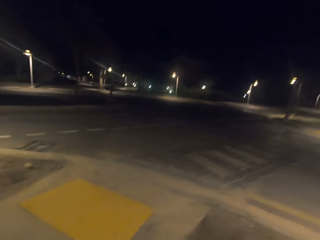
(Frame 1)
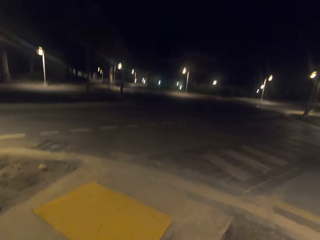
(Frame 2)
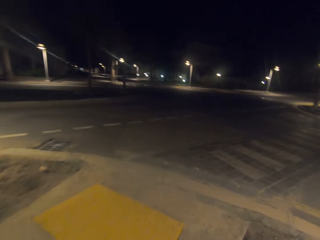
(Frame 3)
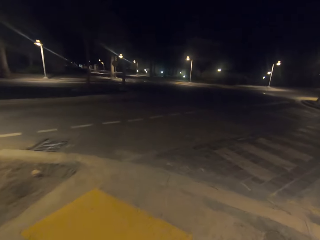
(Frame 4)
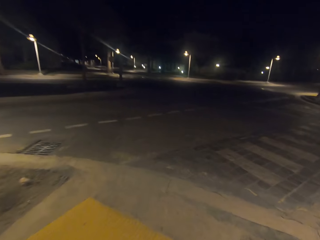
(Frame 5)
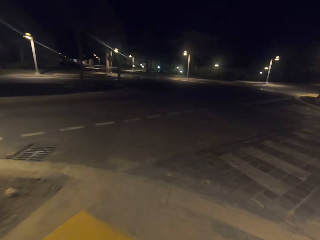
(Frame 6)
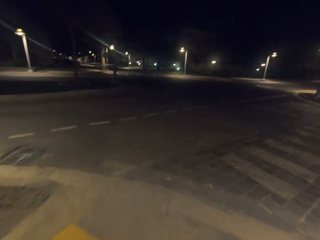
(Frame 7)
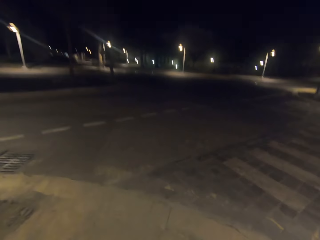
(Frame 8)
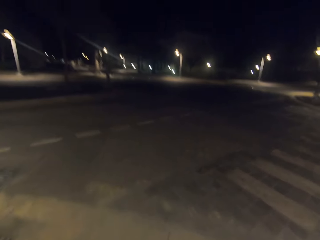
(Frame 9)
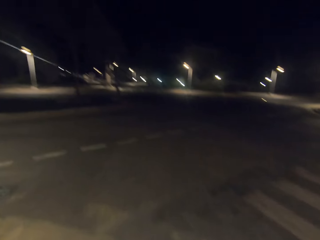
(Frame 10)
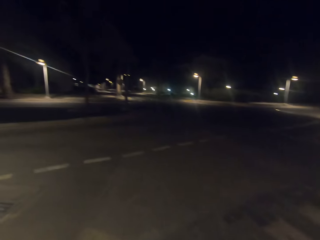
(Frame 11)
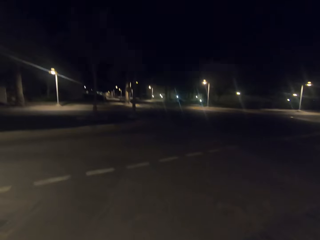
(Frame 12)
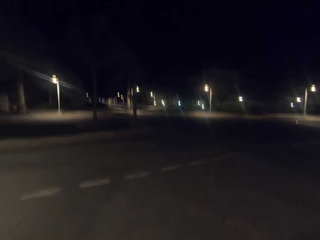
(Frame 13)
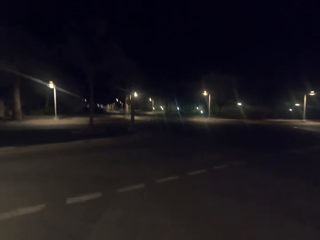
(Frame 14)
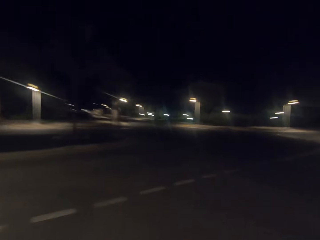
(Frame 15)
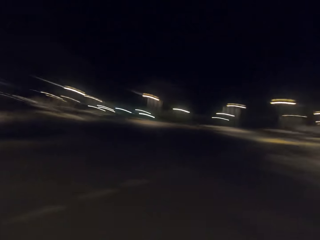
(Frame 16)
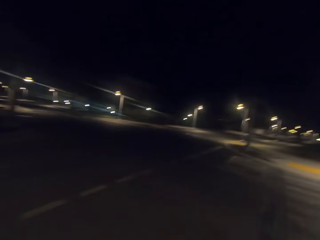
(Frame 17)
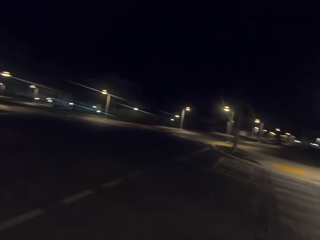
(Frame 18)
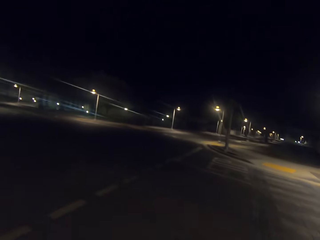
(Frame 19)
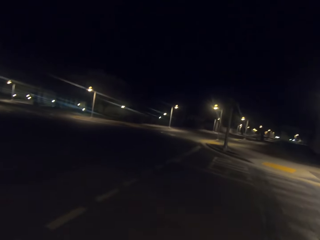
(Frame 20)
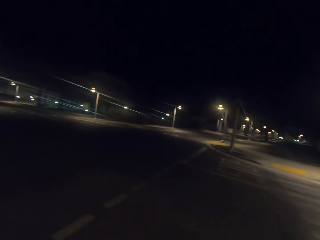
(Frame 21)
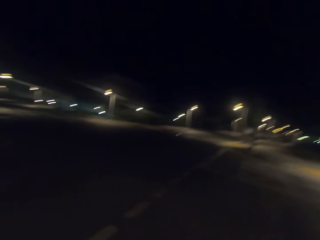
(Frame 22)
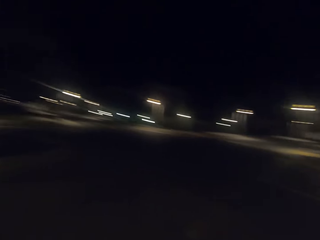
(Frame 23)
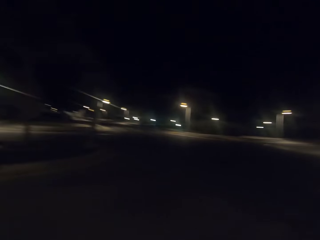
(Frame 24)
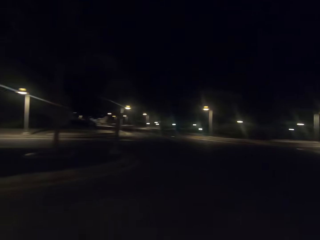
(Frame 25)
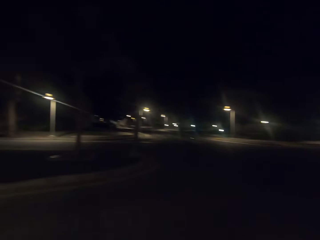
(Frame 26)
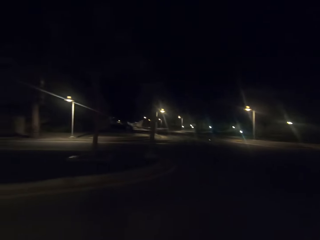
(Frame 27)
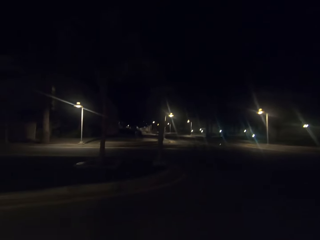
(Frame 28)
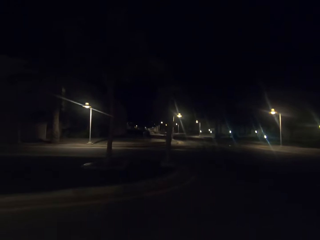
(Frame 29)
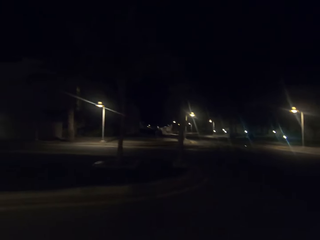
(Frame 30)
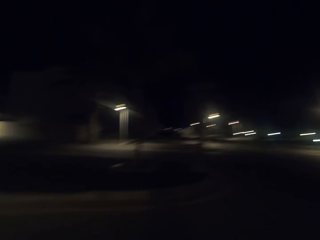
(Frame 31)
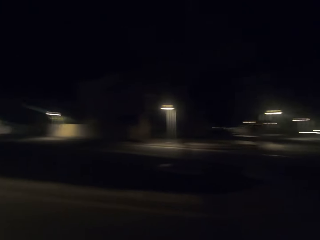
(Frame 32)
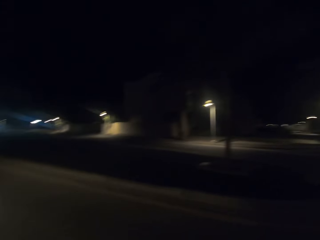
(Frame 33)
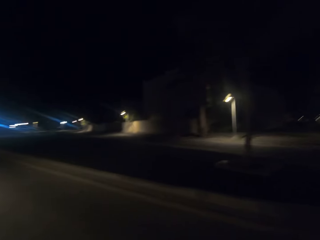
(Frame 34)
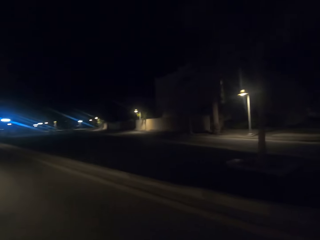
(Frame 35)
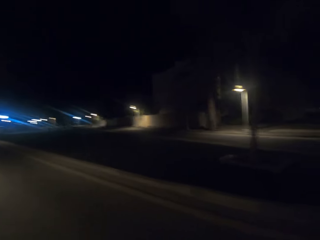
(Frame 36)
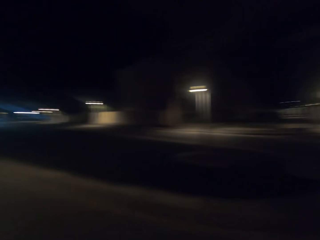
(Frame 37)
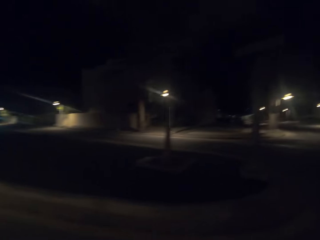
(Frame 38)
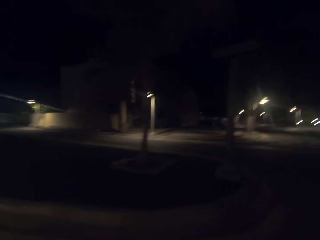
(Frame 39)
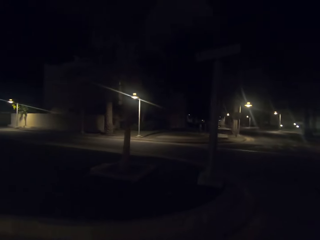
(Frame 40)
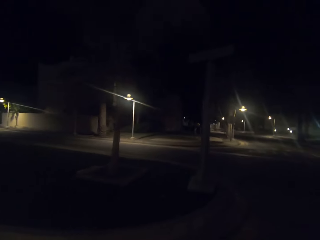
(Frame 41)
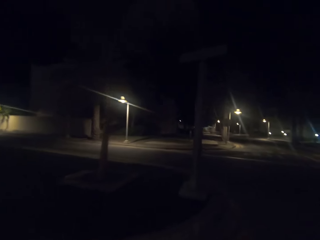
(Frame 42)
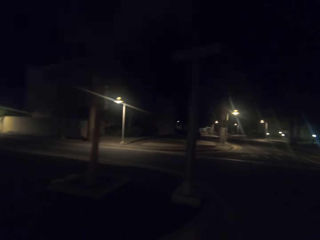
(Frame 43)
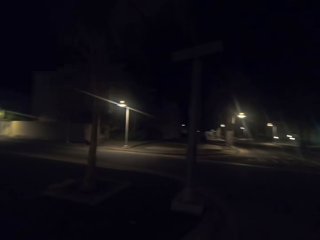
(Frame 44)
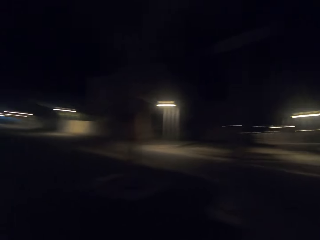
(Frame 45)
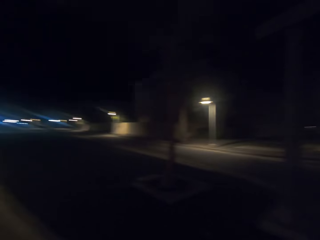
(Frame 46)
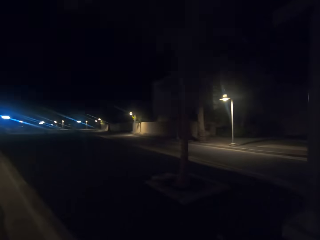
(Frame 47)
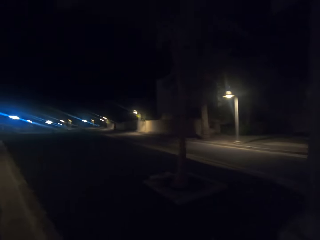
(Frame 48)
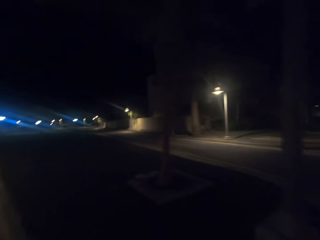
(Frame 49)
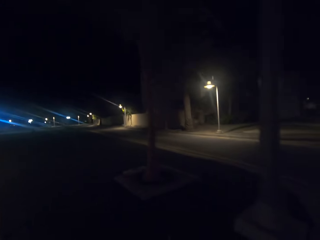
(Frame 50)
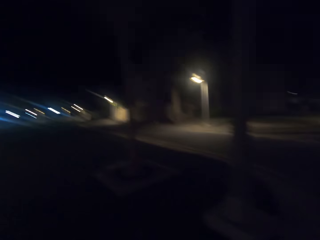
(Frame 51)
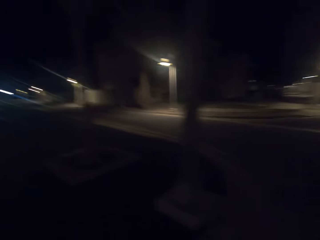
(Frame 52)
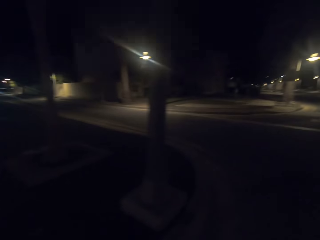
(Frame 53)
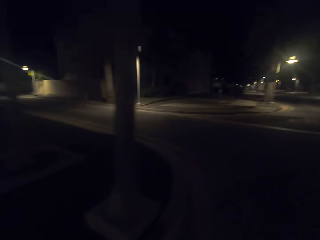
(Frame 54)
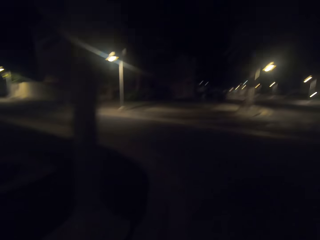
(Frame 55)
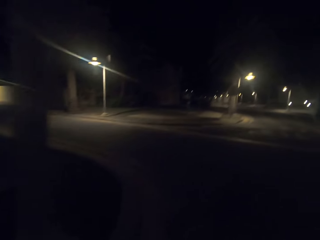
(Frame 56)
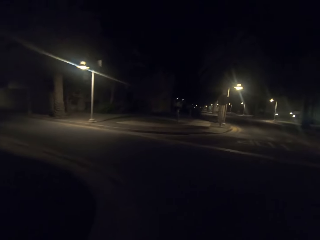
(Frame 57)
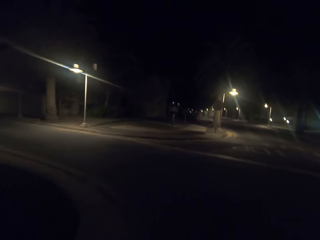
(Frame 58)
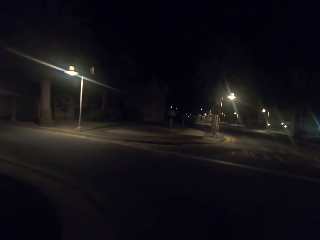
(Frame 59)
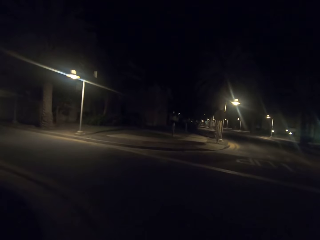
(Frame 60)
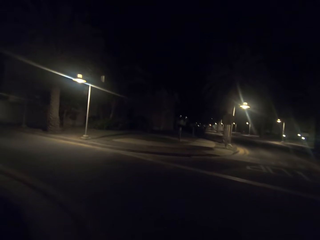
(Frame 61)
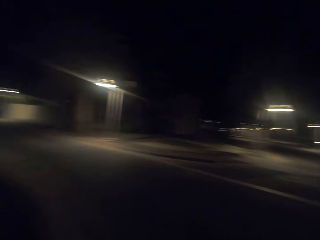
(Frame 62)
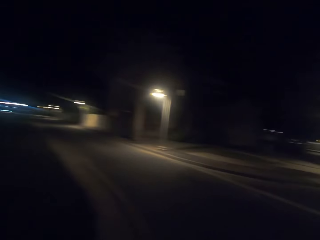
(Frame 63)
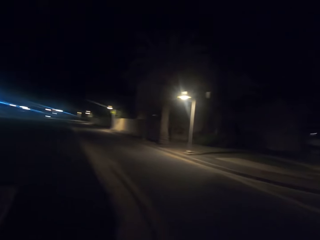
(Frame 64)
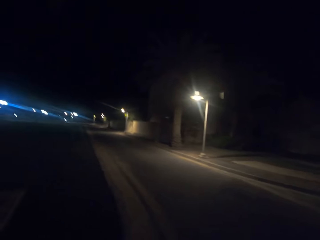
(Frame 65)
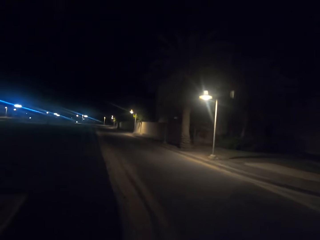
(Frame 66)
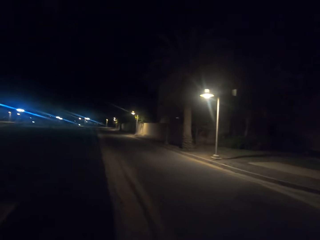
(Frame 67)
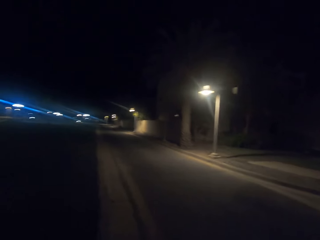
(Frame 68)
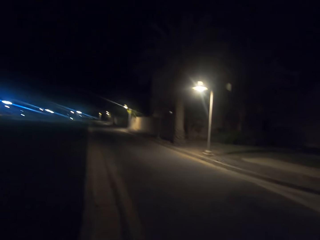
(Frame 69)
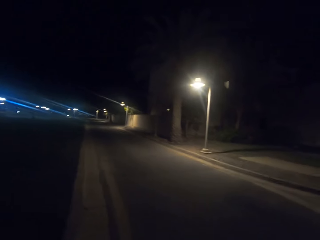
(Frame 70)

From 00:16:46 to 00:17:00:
The camera wearer crosses the road. They look around.

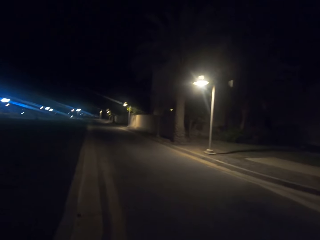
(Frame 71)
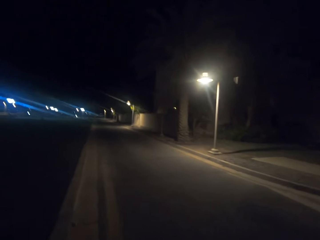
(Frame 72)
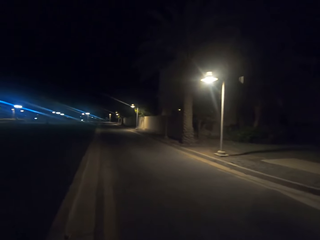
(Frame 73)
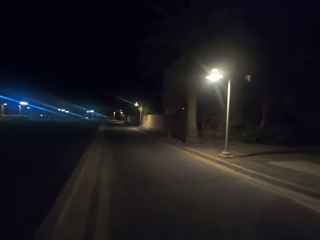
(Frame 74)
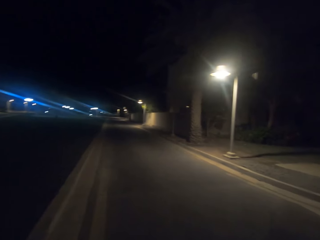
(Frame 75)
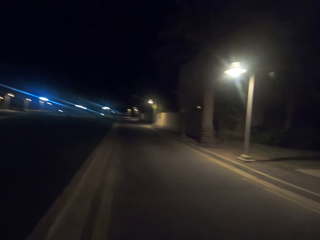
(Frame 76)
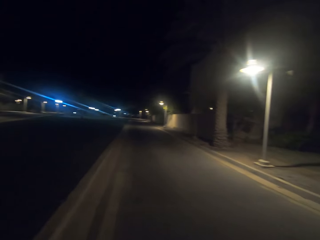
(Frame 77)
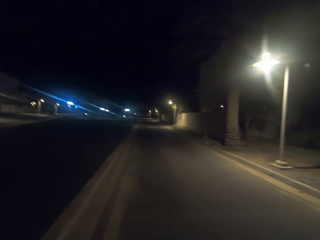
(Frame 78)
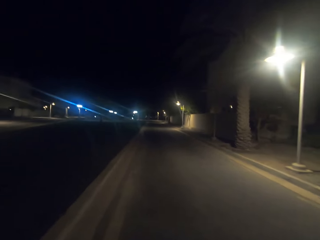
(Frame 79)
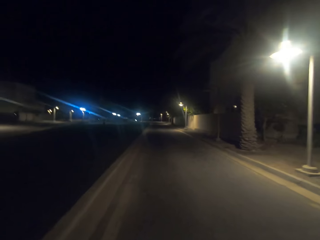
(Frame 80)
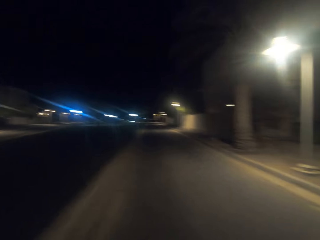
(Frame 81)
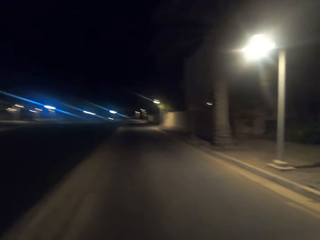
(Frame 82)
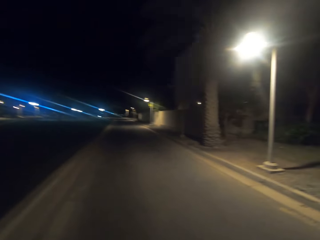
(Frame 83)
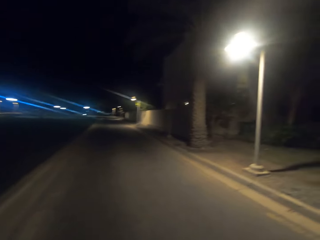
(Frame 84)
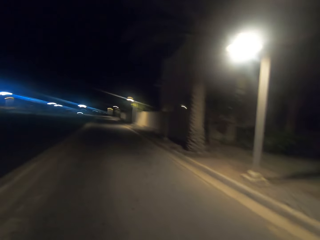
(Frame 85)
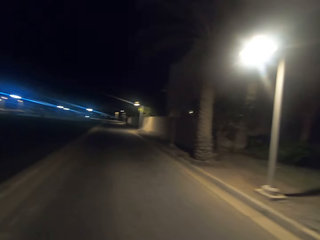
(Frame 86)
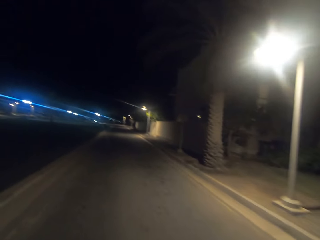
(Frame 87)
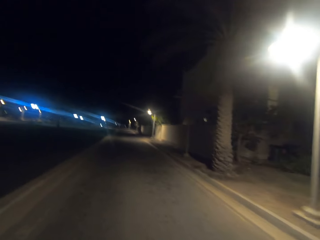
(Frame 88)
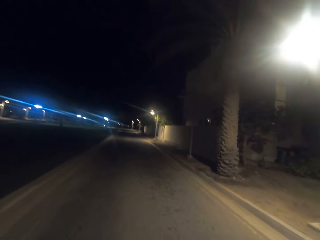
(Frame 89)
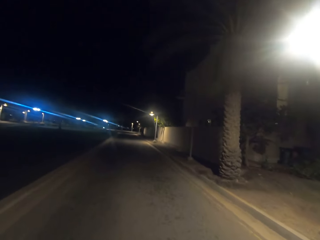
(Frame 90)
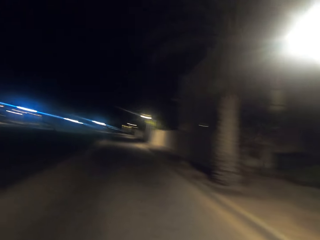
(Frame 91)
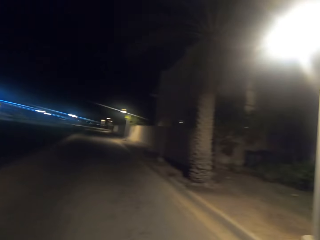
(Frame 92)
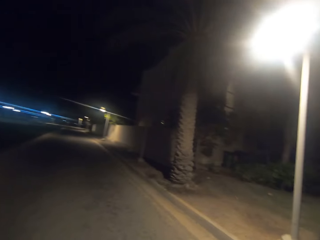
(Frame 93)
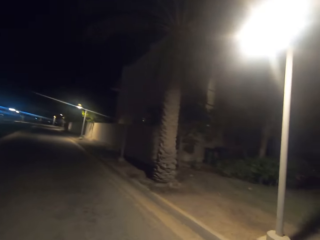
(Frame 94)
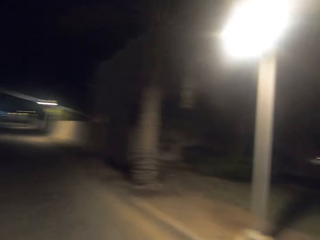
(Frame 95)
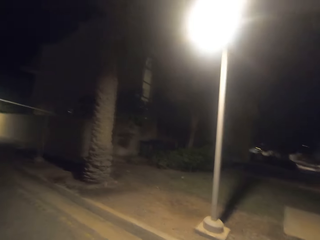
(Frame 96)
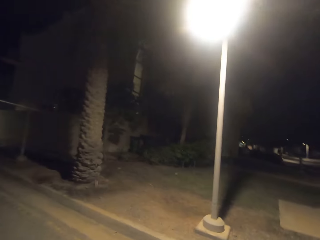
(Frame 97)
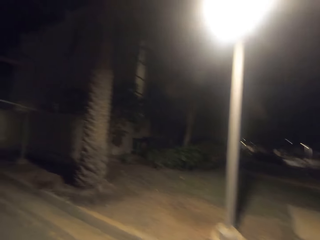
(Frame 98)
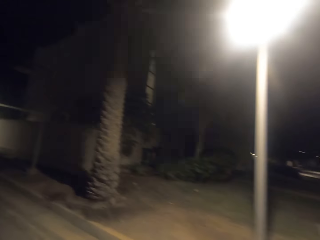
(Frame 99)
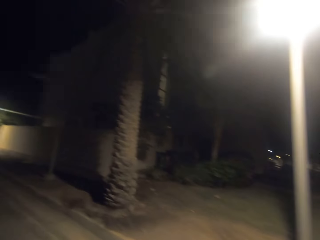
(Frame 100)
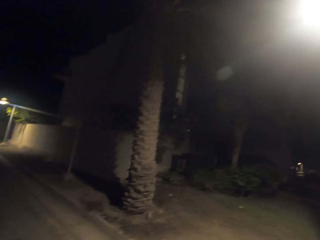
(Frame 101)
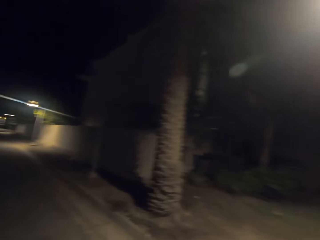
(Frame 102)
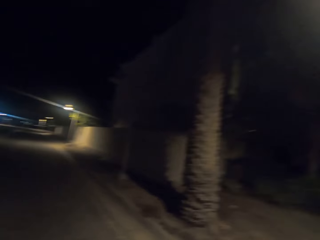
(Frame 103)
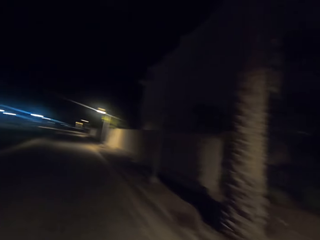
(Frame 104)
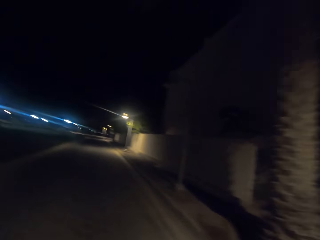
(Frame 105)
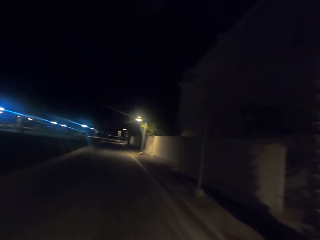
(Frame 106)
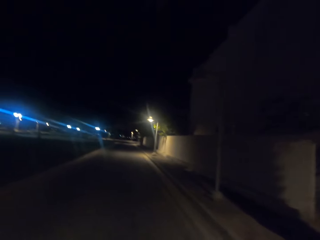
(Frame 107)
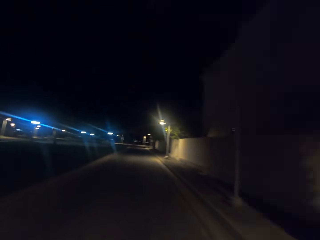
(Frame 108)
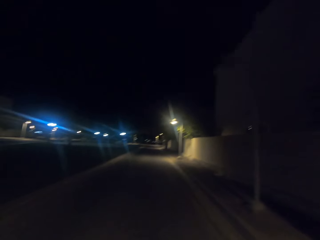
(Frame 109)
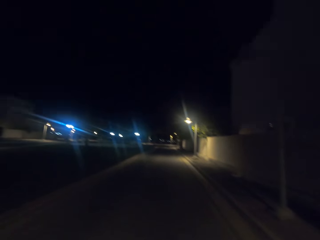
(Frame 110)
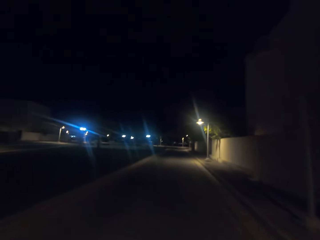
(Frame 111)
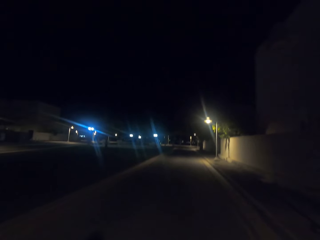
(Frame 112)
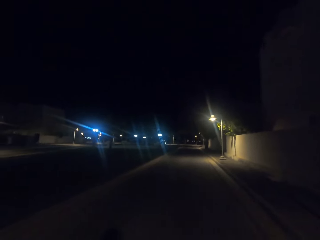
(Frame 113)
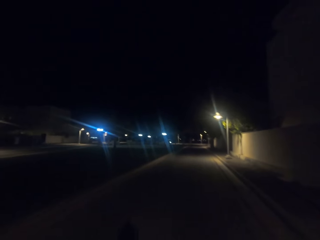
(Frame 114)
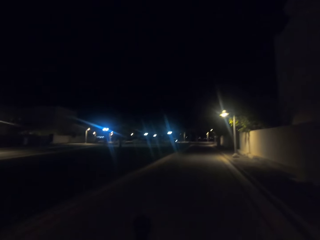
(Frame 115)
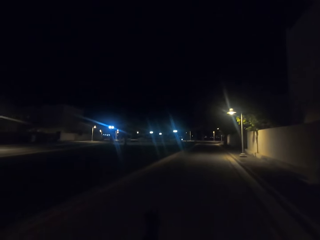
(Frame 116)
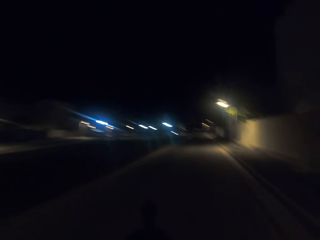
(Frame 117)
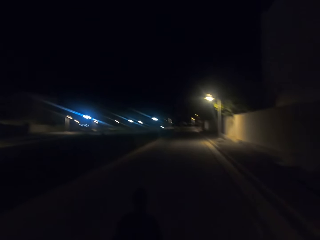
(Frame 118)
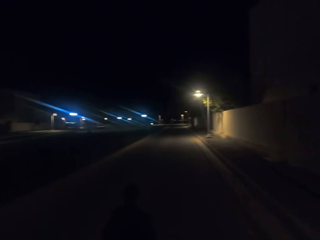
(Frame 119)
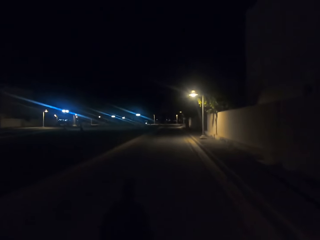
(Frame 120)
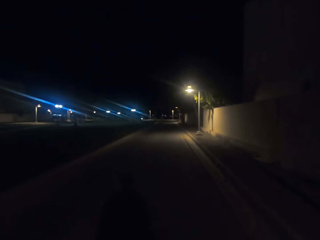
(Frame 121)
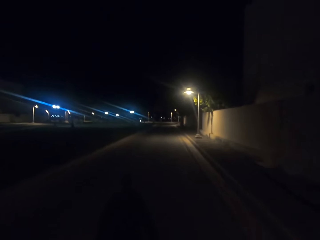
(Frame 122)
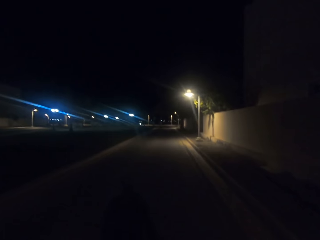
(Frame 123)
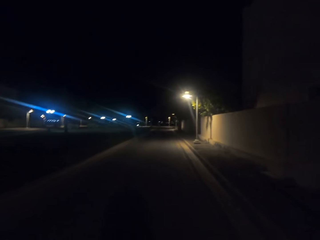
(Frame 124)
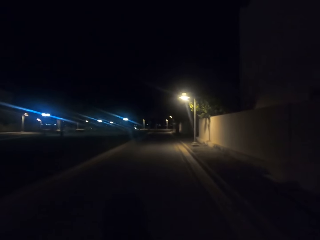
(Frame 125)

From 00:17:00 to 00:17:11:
The camera wearer walks along the road.
